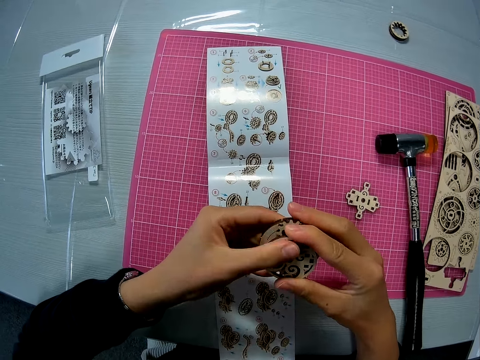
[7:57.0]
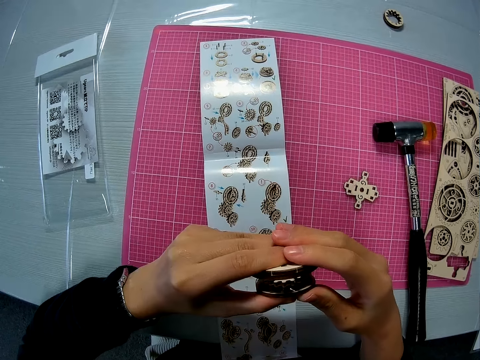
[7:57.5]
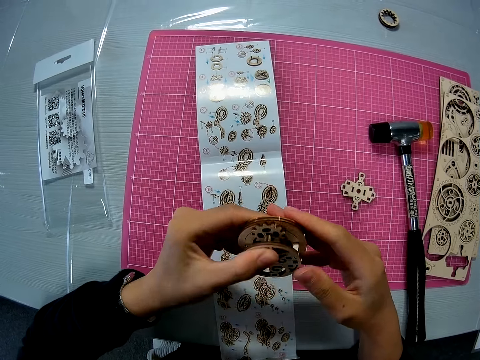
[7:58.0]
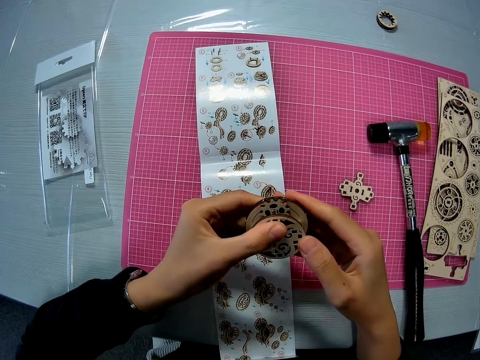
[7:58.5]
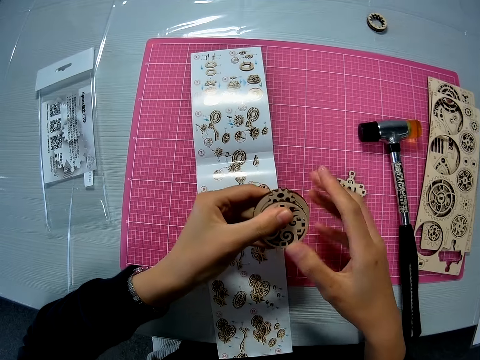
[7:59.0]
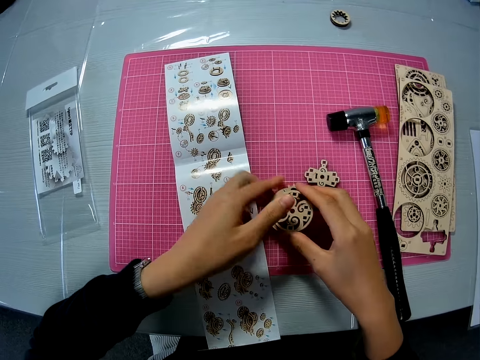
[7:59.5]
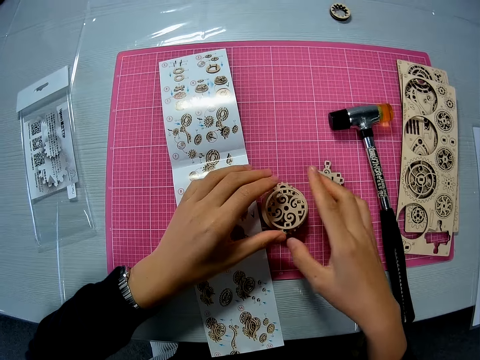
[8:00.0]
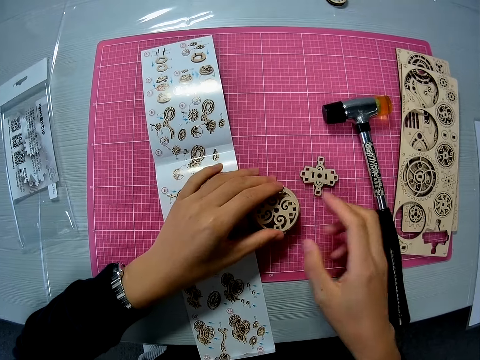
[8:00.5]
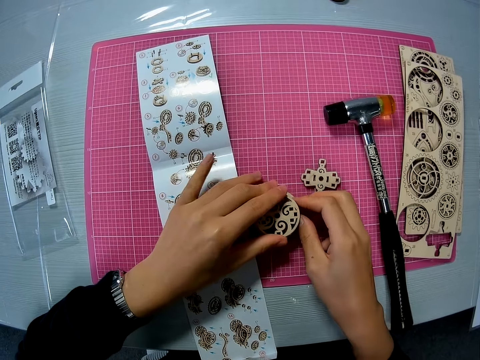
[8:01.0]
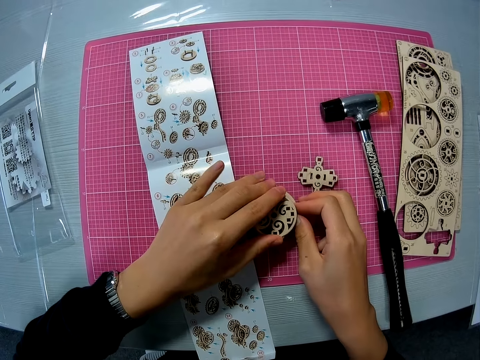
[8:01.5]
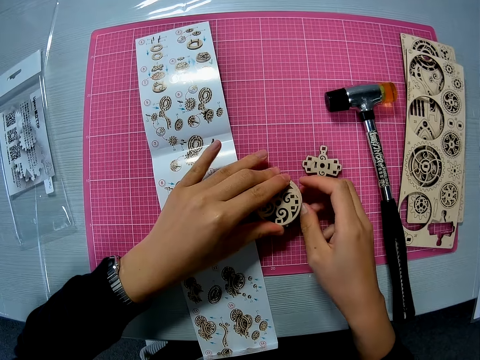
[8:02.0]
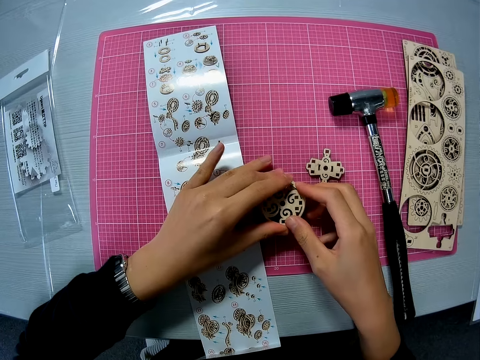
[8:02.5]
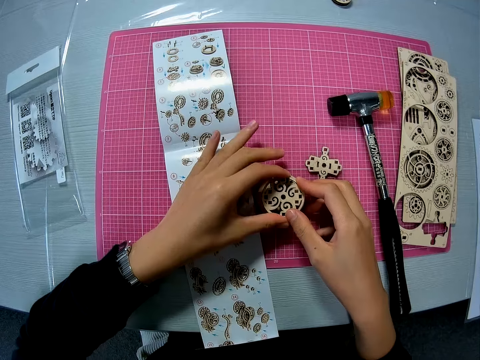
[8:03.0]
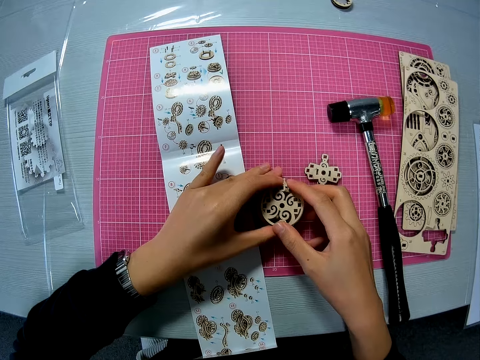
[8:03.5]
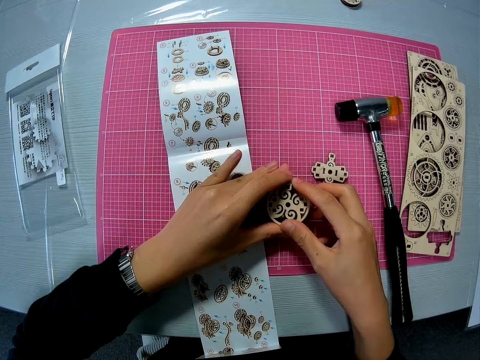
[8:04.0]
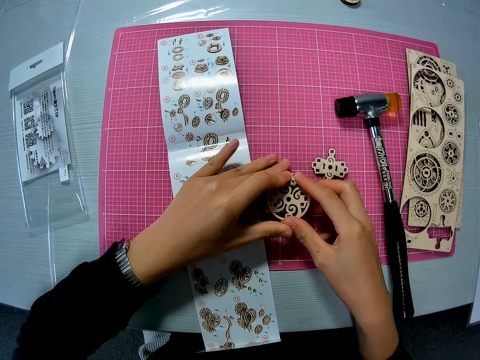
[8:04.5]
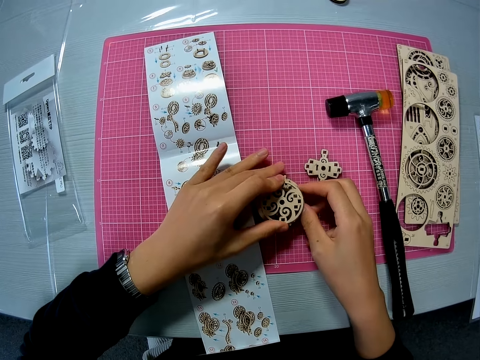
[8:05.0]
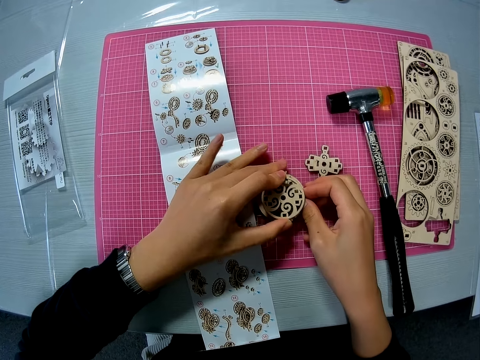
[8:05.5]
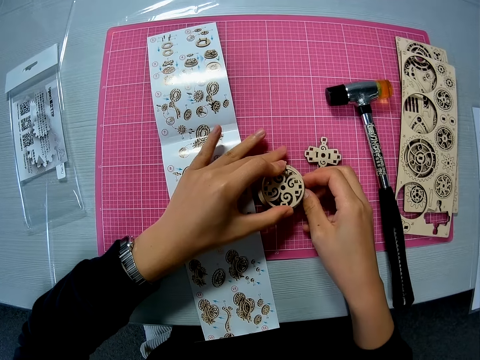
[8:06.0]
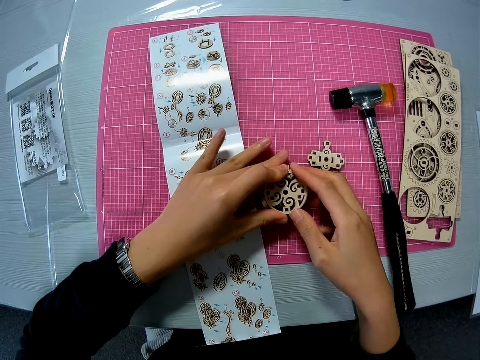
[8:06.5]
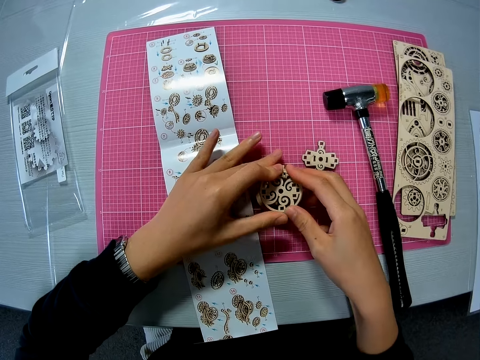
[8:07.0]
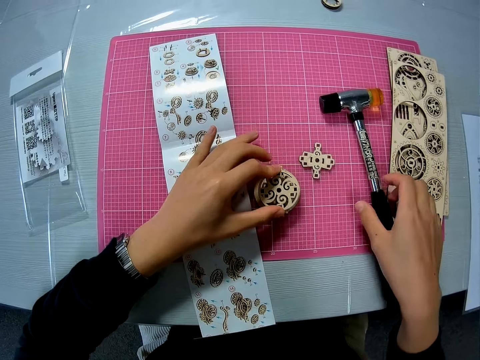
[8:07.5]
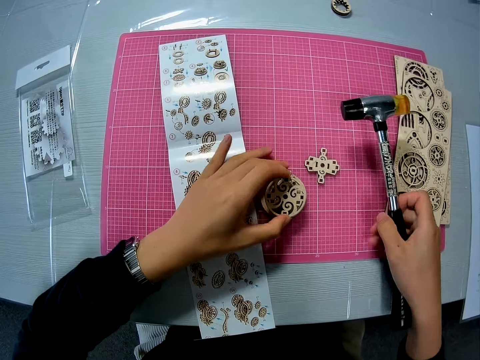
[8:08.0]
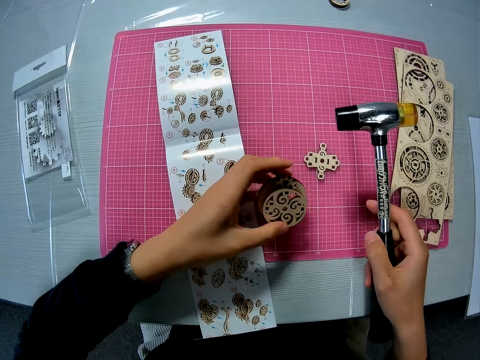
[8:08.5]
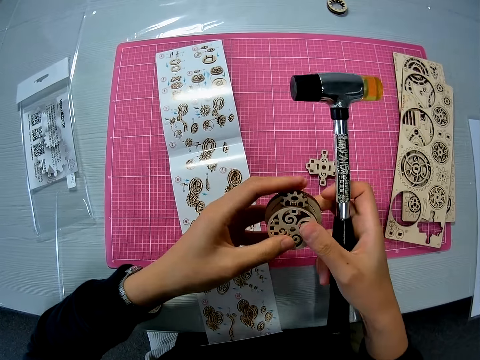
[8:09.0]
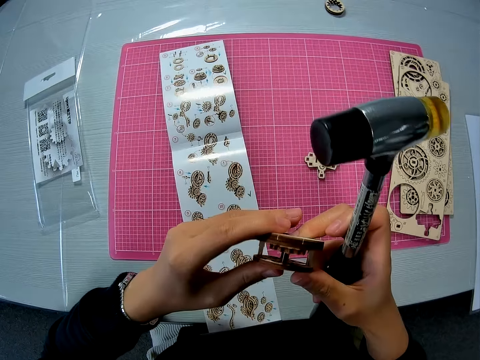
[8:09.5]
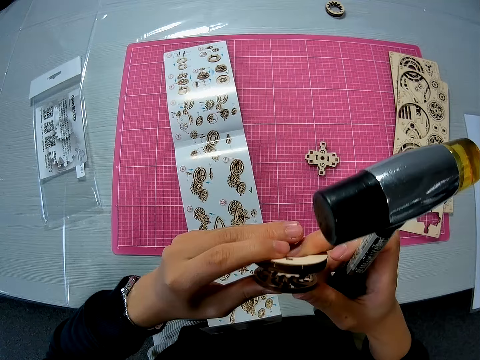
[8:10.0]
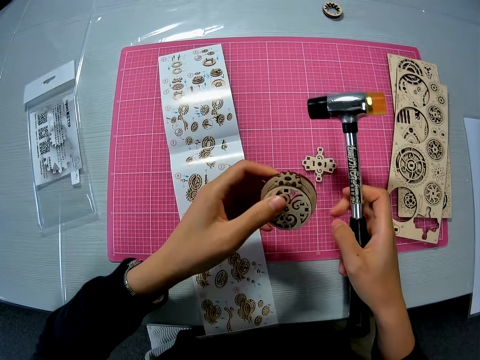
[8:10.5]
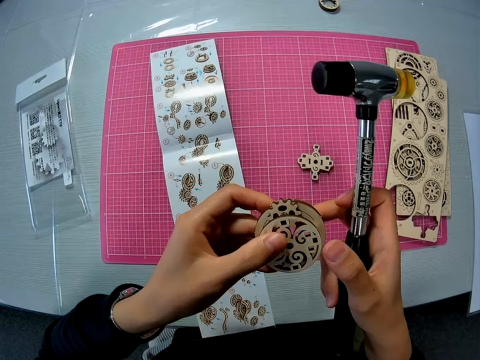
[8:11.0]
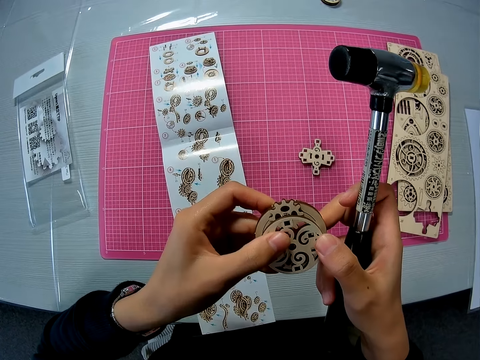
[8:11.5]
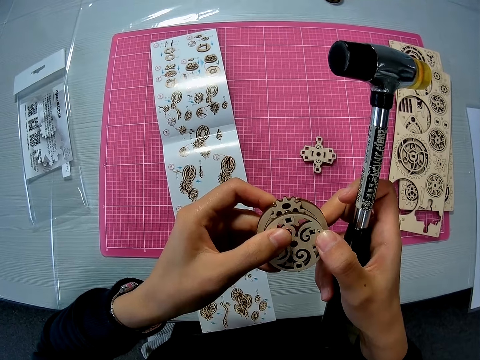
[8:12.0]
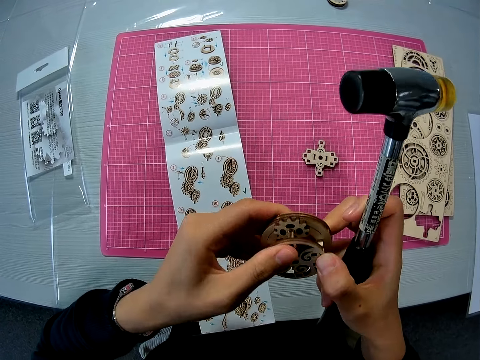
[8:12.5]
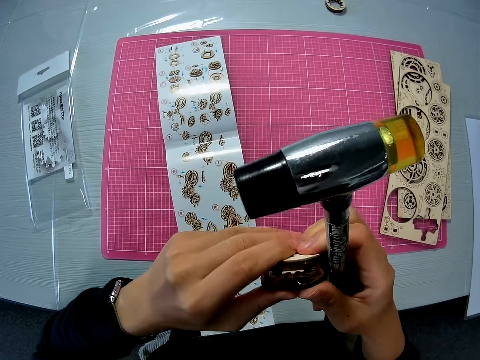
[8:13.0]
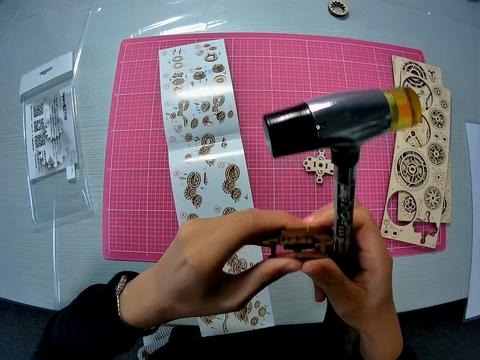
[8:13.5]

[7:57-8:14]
The camera wearer drops the mechanical model or laser cut on the pink sheet. She continues setting the puzzle piece to the mechanical model. She presses the laser cut. She picks up the hammer from the pink sheet. She raises the mechanical model with her left hand. She examines the mechanical model with both hands.

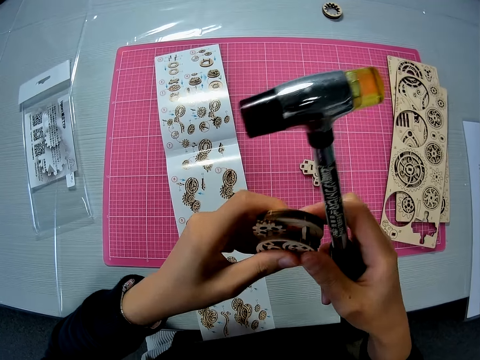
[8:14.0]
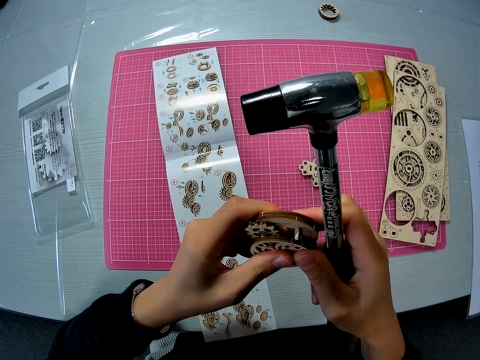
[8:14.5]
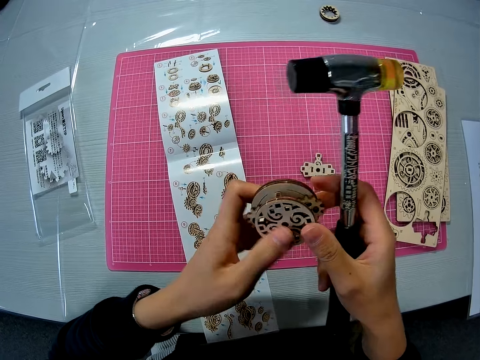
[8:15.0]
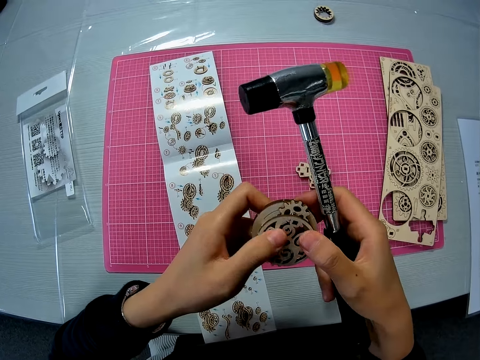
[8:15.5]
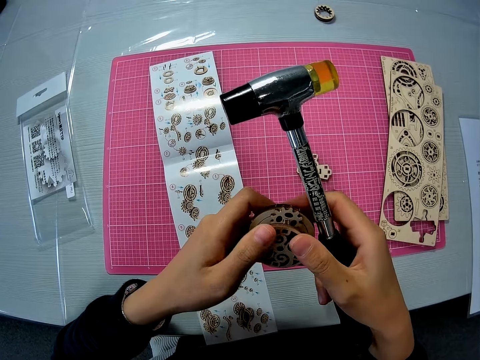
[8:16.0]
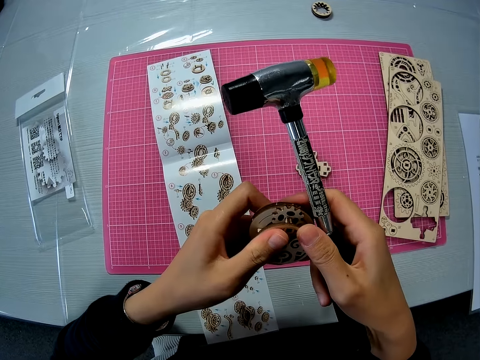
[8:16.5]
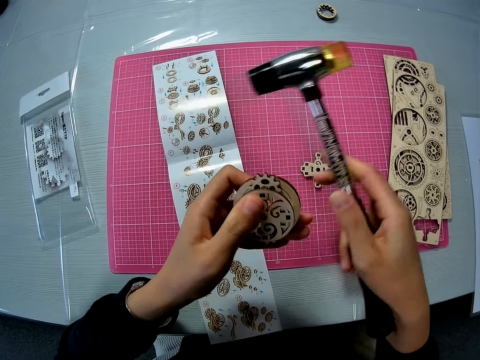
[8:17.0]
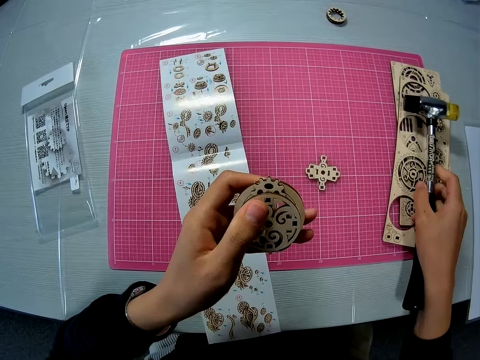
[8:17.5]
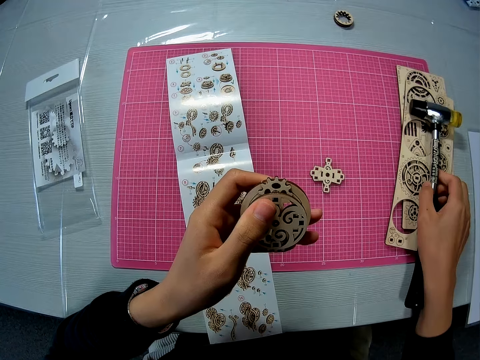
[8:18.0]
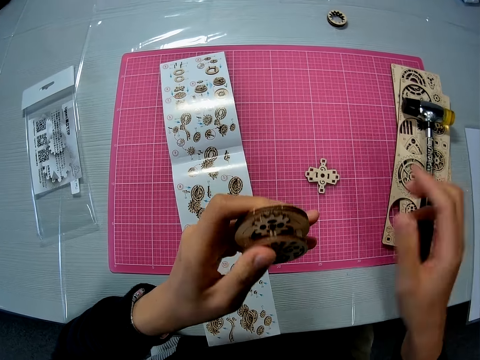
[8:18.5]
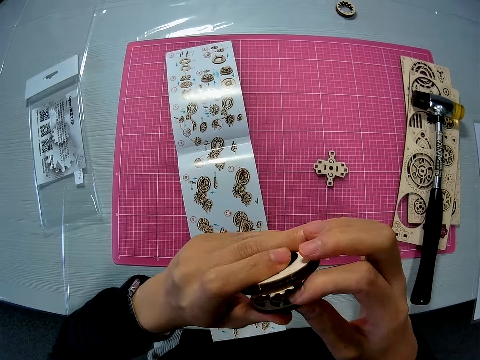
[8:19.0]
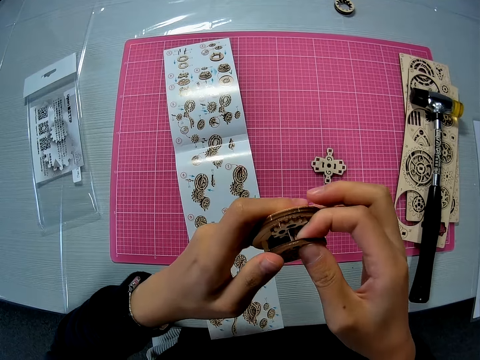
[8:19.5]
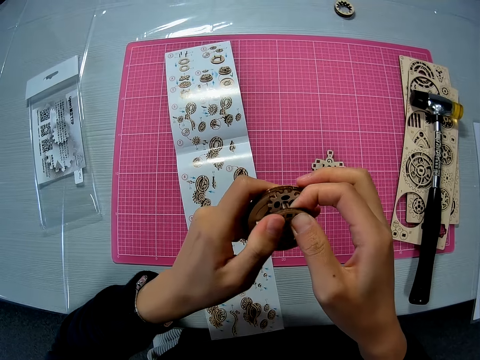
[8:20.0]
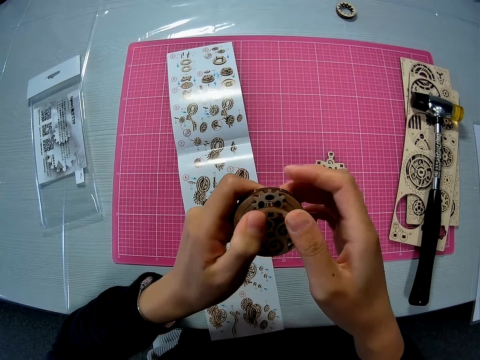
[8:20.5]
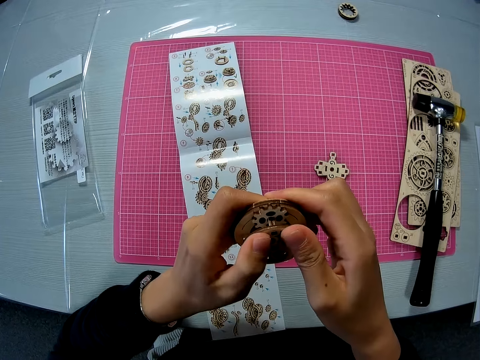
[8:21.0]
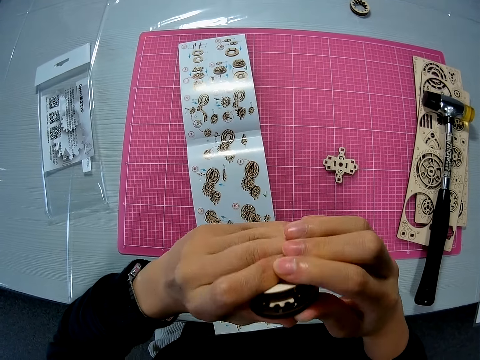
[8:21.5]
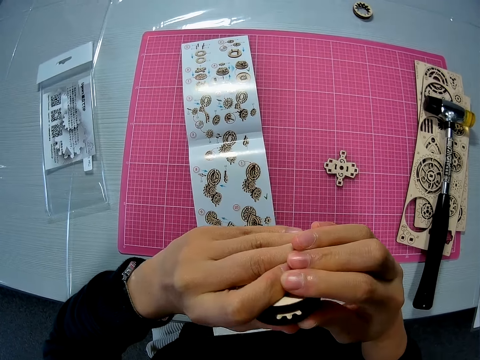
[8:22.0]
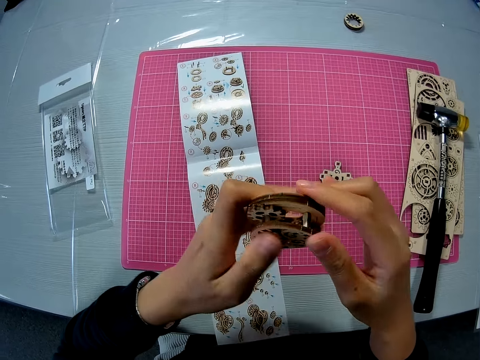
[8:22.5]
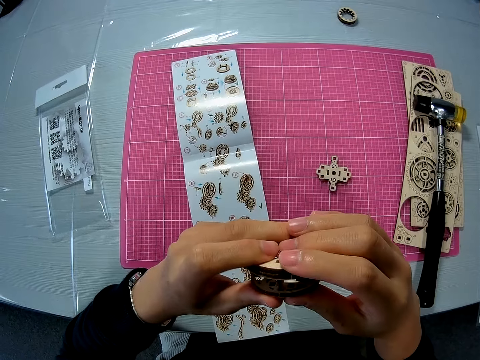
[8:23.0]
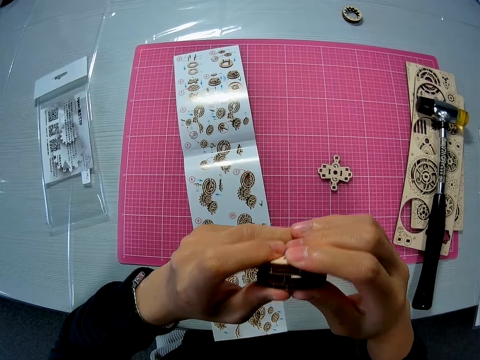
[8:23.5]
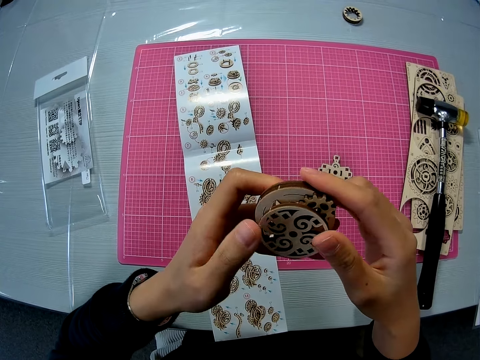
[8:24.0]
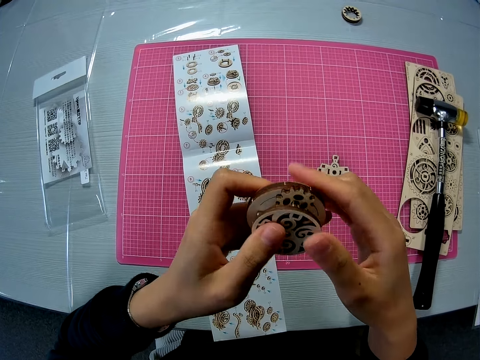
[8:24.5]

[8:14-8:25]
The camera wearer drops the hammer on the puzzle sheets on the pink sheet. They set the mechanical model with both hands. They press the laser cut.
